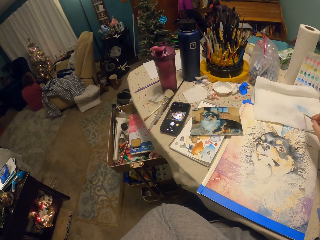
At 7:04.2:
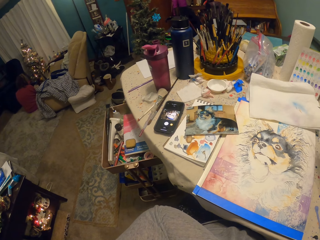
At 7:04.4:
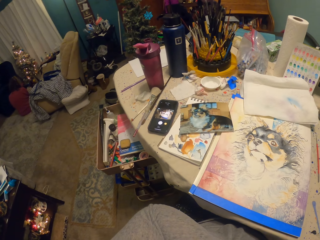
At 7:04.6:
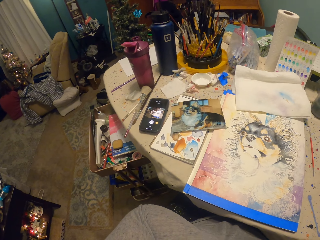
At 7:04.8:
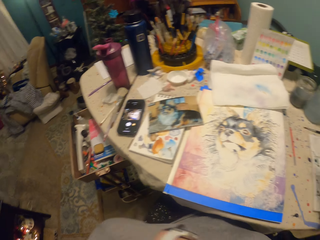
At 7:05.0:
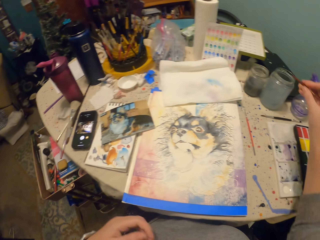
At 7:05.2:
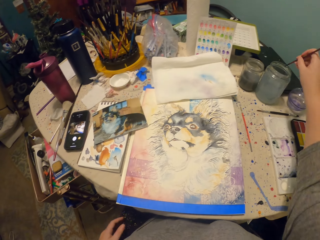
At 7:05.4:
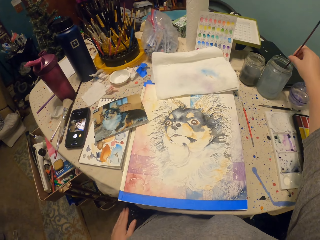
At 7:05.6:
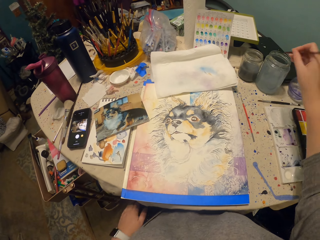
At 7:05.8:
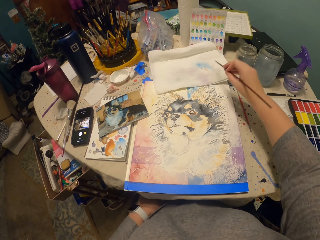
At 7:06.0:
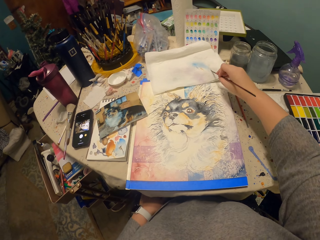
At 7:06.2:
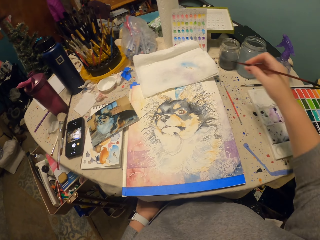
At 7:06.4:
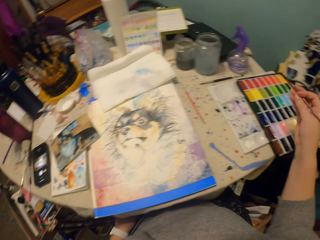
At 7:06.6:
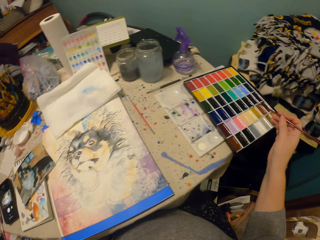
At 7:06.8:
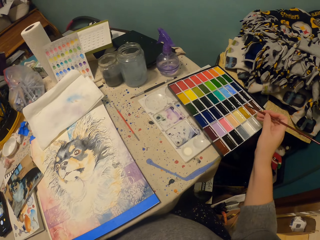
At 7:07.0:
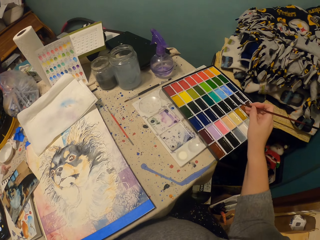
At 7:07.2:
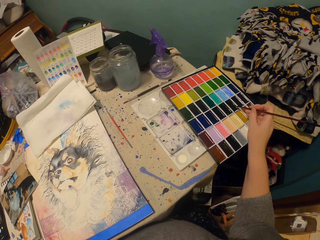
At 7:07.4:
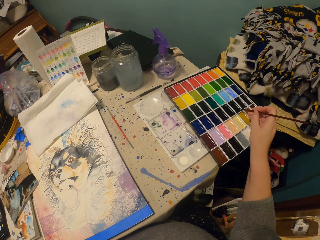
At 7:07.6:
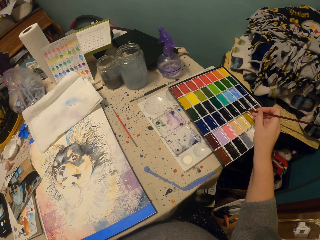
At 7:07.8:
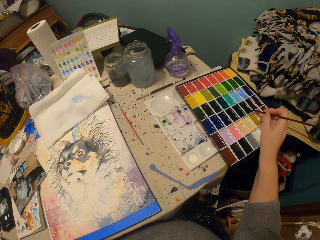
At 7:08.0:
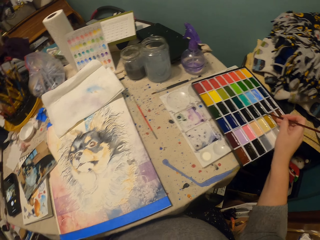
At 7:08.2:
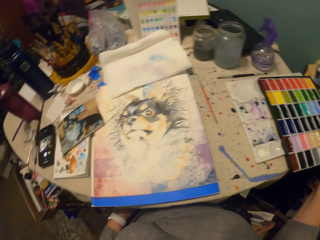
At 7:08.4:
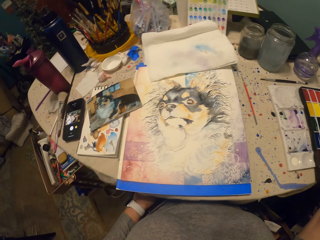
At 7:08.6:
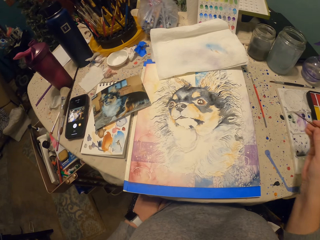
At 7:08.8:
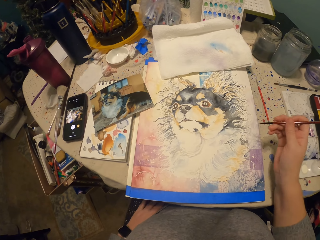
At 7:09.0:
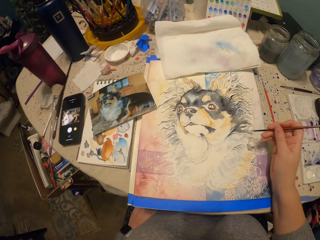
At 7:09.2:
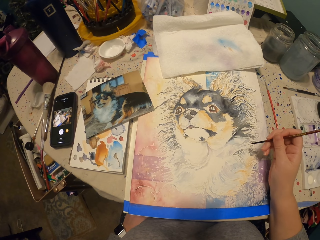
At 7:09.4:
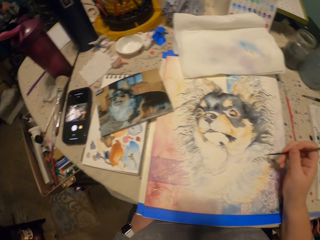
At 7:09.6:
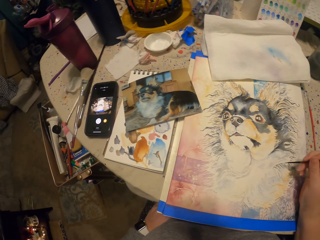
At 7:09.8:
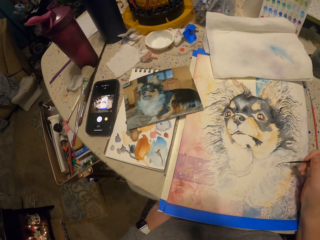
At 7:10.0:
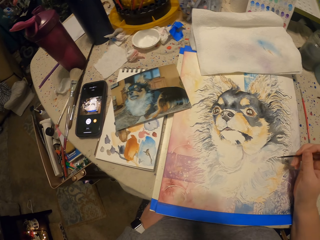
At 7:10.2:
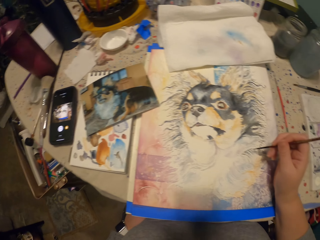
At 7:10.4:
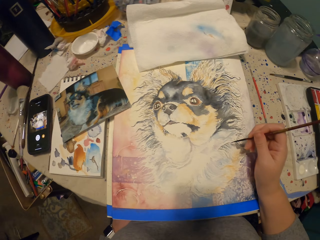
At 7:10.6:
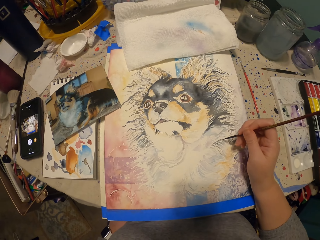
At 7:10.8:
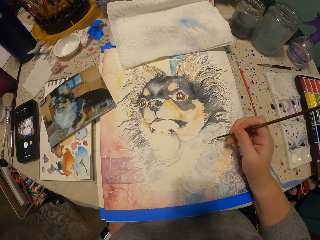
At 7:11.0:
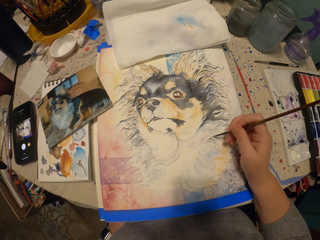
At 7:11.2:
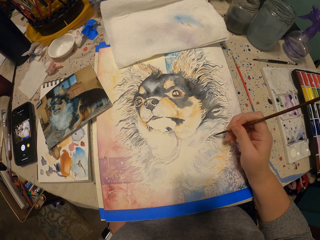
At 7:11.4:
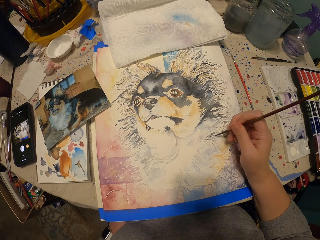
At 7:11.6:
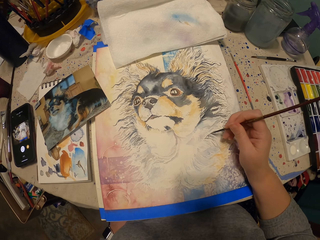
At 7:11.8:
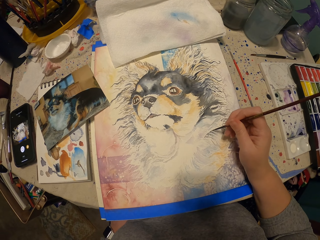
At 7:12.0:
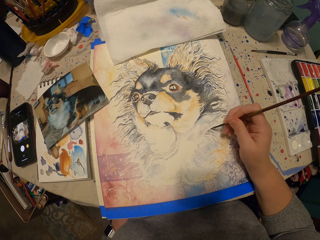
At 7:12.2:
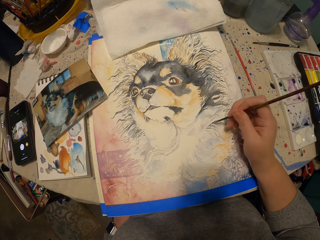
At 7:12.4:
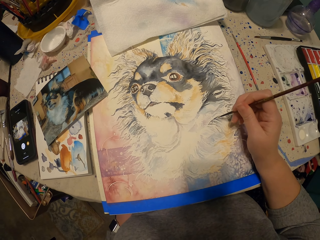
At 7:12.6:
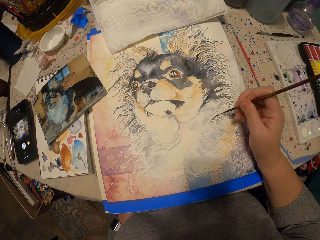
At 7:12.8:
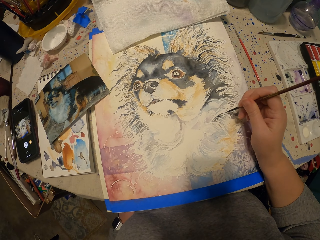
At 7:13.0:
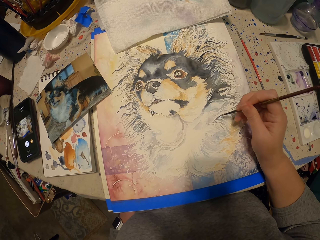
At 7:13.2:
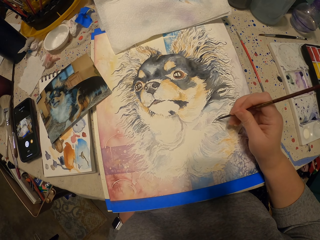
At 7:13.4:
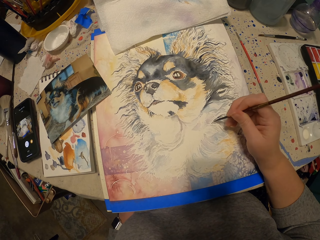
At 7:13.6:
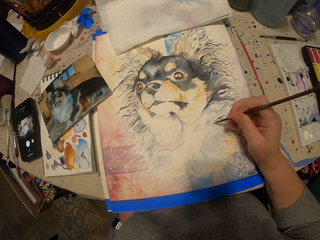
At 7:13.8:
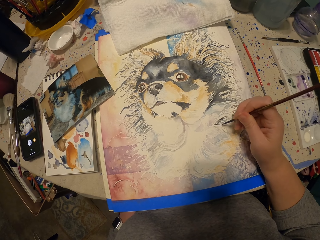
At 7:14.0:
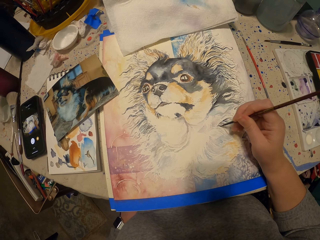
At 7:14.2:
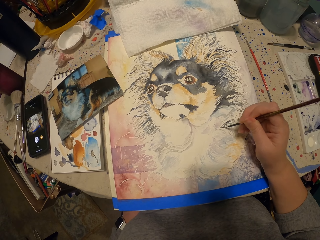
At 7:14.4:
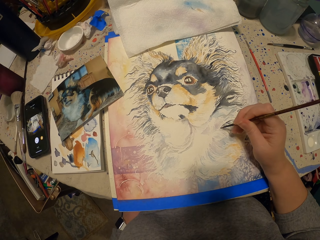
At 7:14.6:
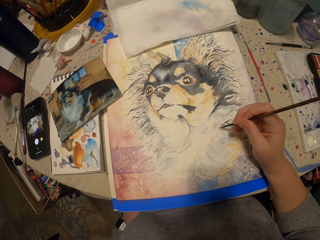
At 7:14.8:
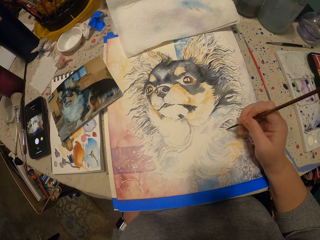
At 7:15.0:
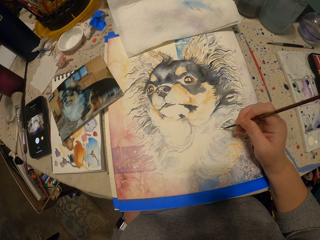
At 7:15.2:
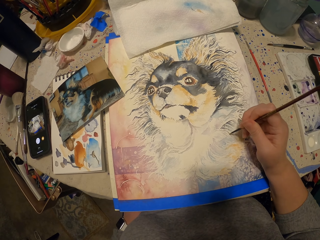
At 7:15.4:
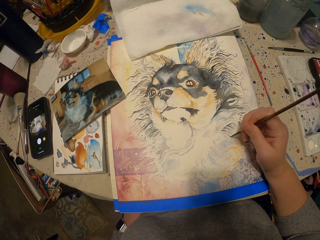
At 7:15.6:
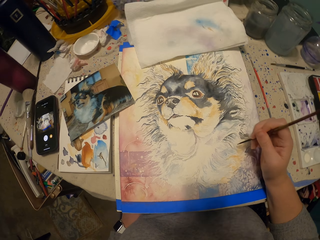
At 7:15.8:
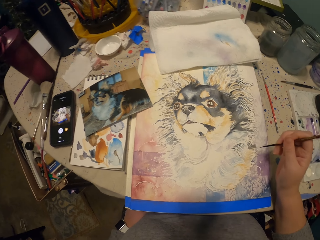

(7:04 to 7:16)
The camera wearer wipes the paint brush on paper. They dip the paint brush in a container. They wipe the paint brush on the paper. They pick paint from the paint kit. They paint a dog art with the painting brush.

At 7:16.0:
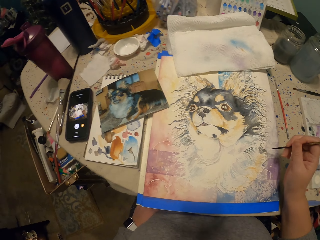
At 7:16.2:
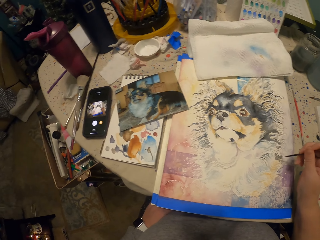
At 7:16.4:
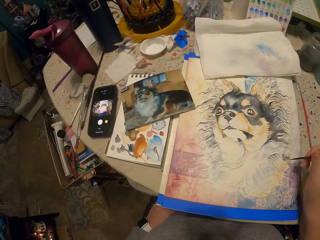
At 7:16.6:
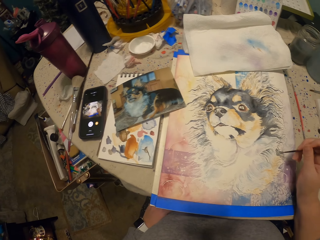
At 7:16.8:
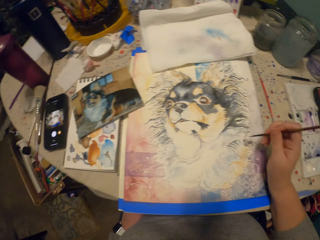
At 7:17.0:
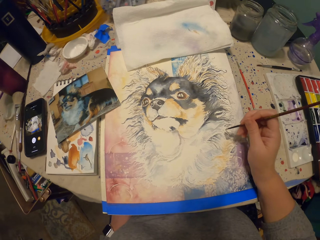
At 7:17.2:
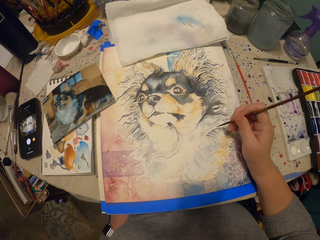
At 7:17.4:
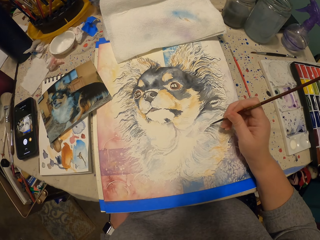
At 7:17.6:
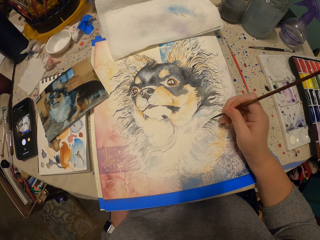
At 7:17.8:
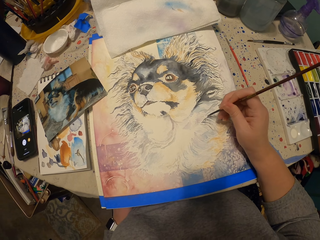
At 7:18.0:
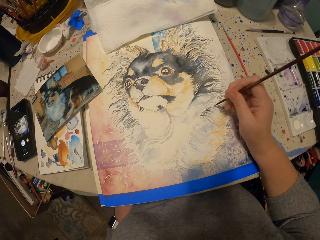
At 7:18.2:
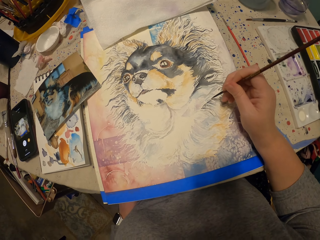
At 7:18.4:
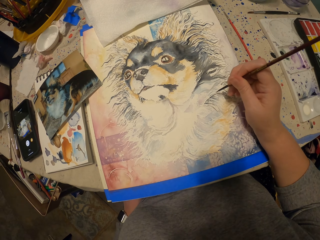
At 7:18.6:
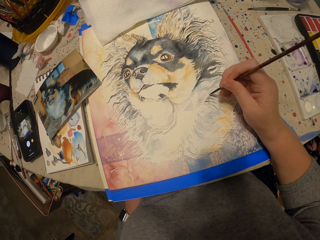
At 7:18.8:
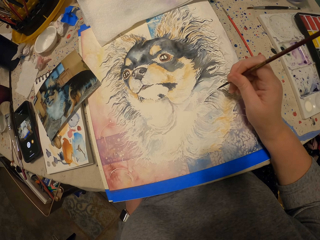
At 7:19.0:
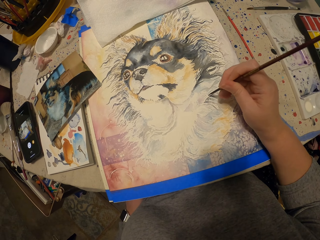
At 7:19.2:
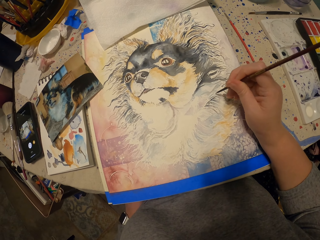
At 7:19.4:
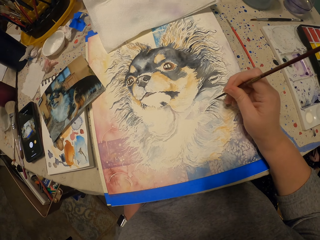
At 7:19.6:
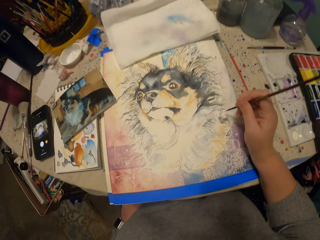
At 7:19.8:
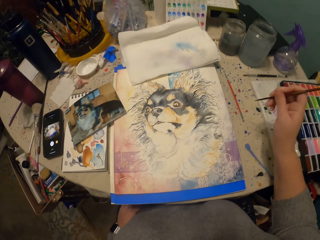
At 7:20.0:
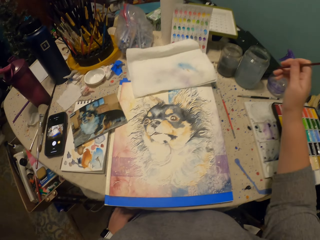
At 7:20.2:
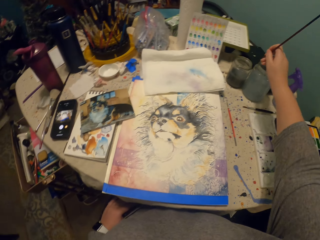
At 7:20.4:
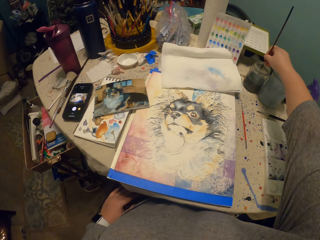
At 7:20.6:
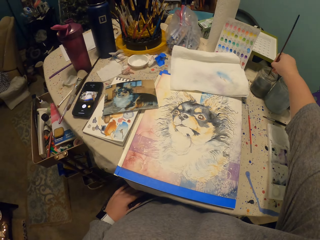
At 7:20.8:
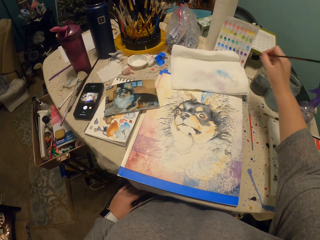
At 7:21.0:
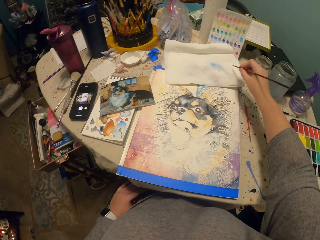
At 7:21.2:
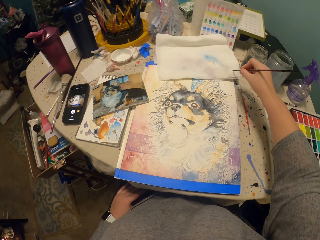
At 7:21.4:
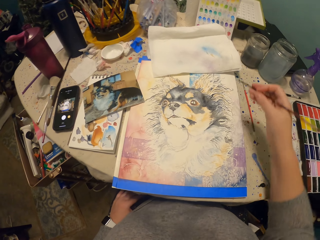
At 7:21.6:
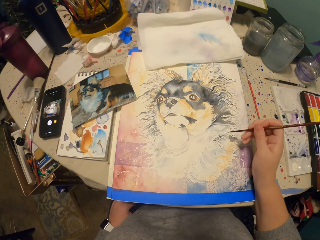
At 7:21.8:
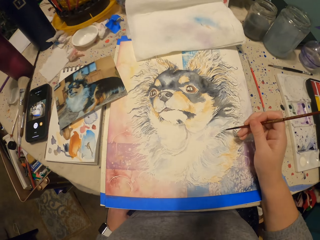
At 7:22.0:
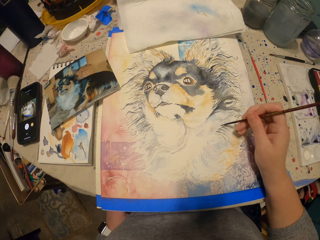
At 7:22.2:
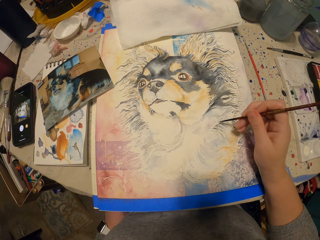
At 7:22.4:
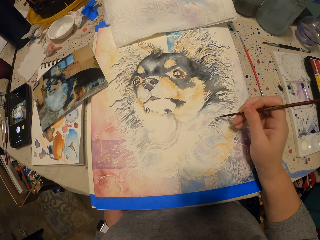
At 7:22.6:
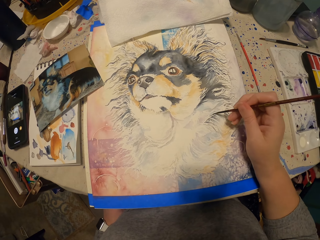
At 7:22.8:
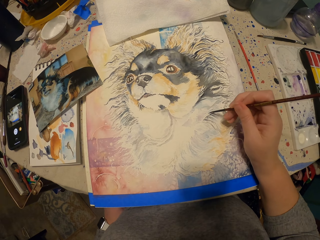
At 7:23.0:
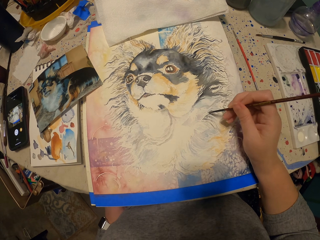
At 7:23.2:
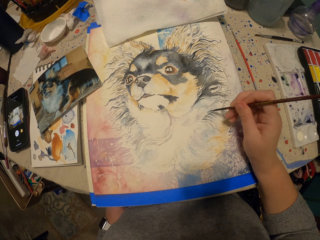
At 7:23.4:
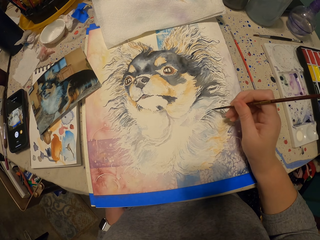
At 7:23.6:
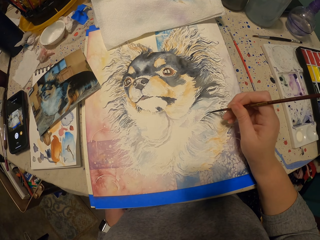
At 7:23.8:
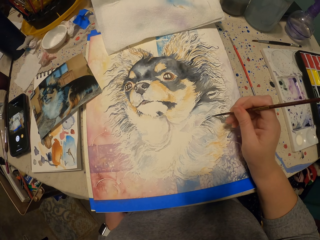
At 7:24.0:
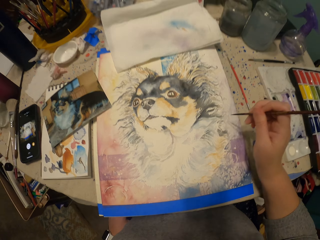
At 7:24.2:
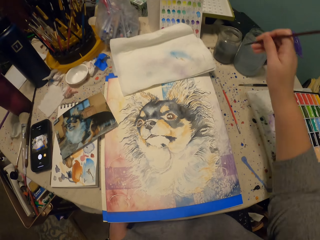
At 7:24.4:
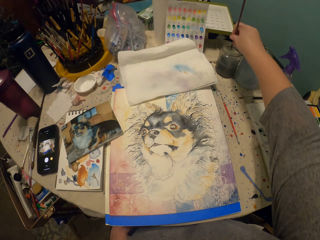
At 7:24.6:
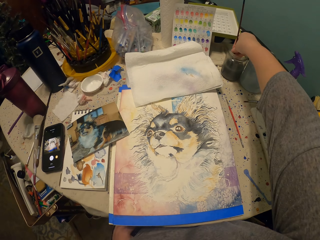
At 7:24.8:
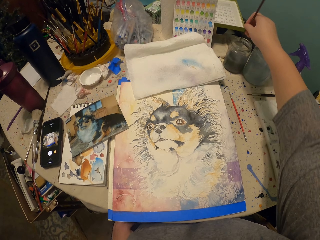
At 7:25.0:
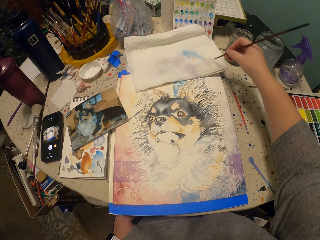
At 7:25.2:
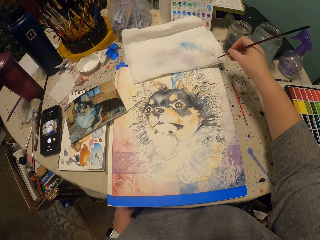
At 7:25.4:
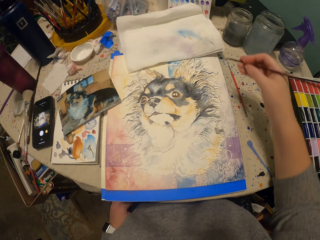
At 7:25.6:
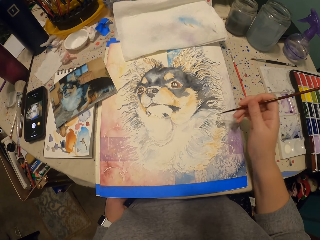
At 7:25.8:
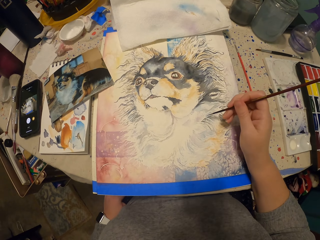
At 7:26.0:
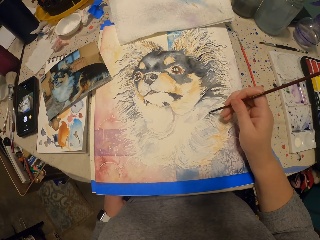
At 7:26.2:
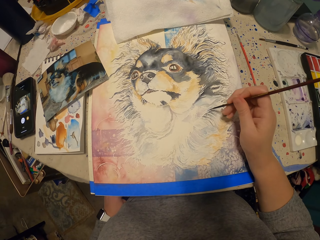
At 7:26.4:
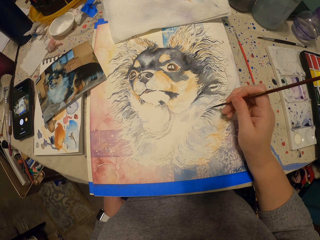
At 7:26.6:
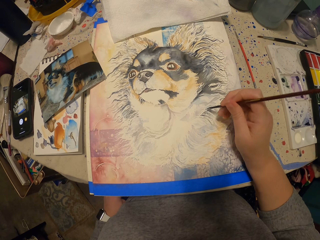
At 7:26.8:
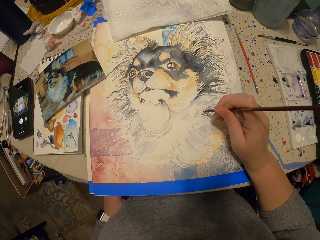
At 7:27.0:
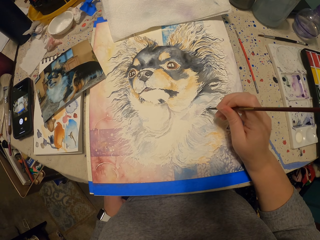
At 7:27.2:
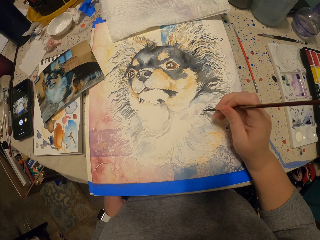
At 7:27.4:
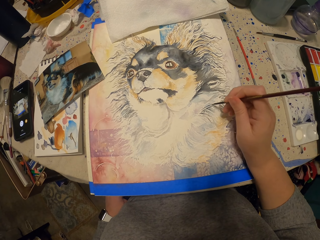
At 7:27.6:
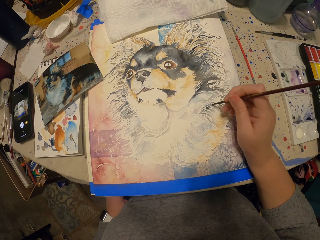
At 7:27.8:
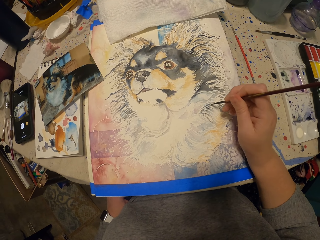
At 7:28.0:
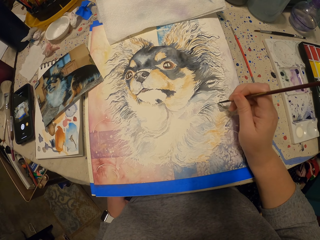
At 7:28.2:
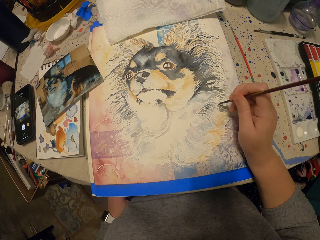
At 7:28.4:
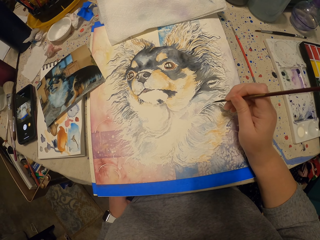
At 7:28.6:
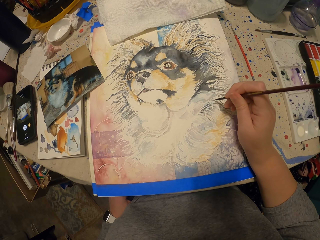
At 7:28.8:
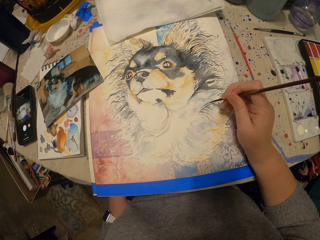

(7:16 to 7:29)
The camera wearer dips the paint brush in a container. They put the paints on the painting brush. They wipe the paint brush on paper. They paint a dog art with the painting brush. They dip the paint brush in the container. They wipe the paint brush on the paper. They put the paints on the painting brush. They paint a dog art with the painting brush.
